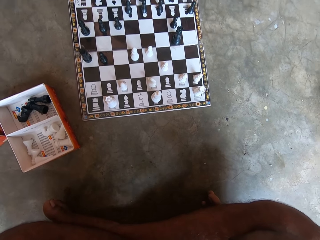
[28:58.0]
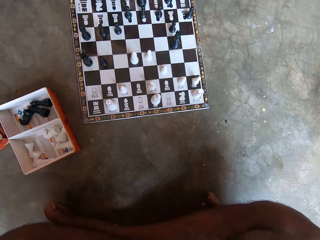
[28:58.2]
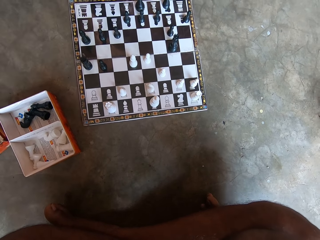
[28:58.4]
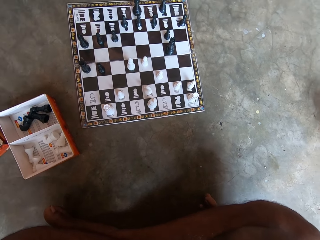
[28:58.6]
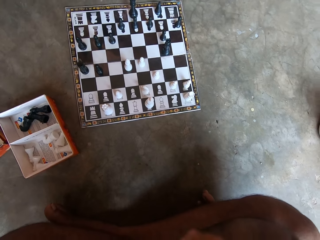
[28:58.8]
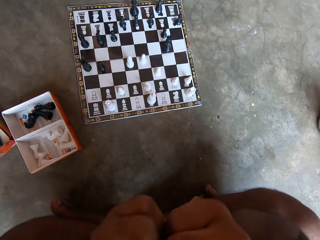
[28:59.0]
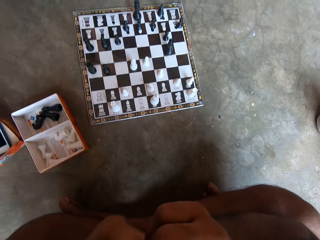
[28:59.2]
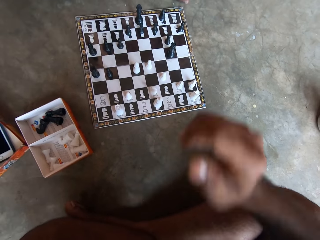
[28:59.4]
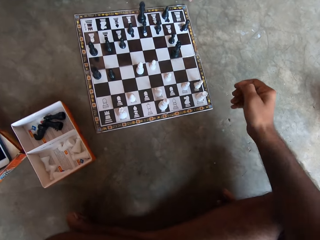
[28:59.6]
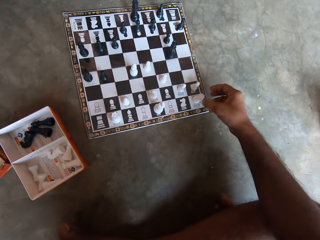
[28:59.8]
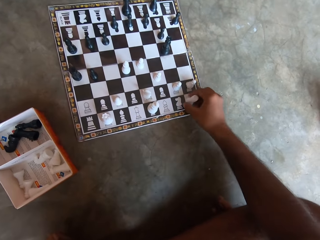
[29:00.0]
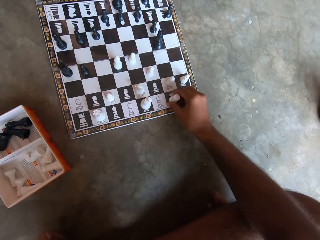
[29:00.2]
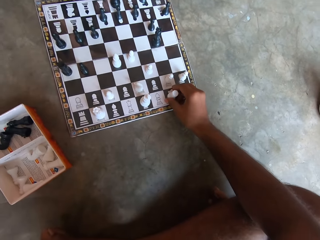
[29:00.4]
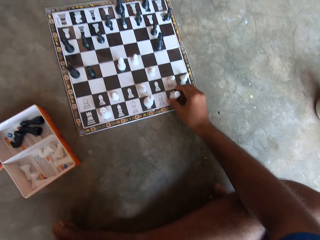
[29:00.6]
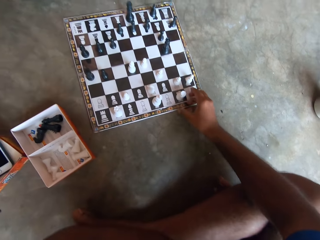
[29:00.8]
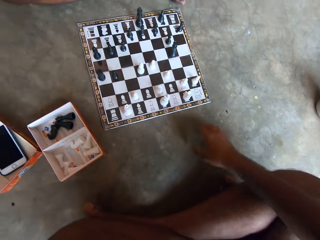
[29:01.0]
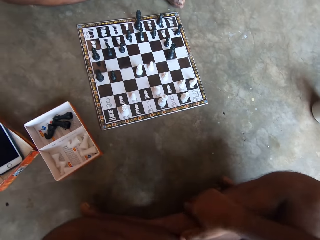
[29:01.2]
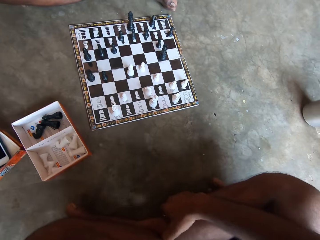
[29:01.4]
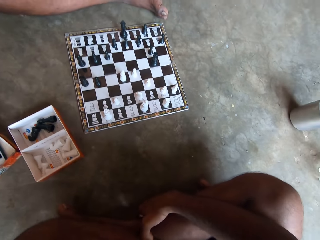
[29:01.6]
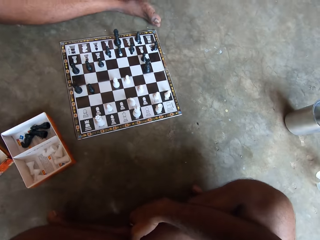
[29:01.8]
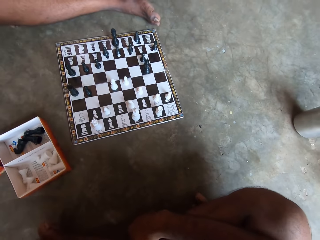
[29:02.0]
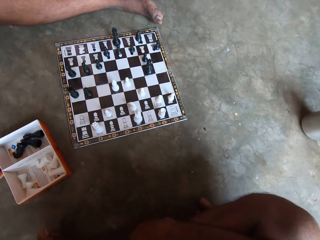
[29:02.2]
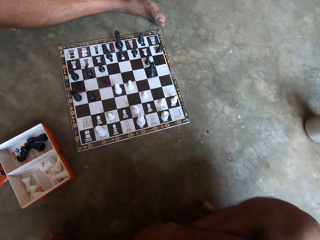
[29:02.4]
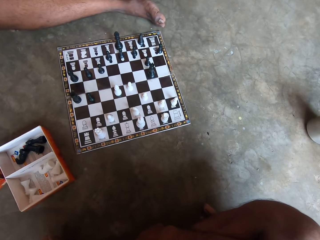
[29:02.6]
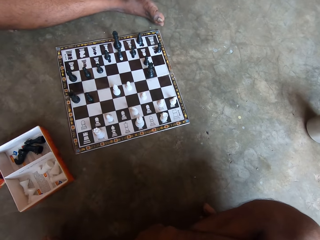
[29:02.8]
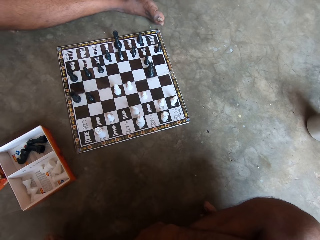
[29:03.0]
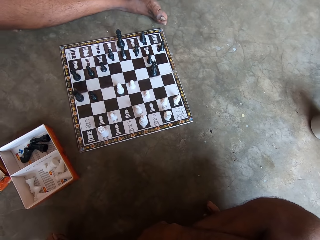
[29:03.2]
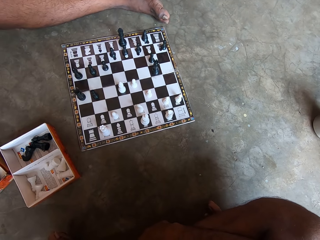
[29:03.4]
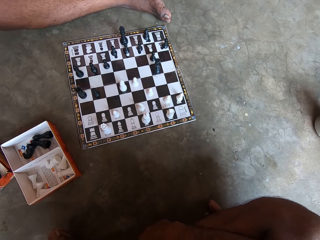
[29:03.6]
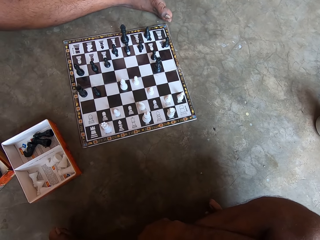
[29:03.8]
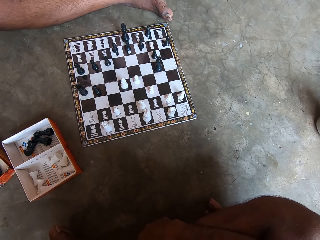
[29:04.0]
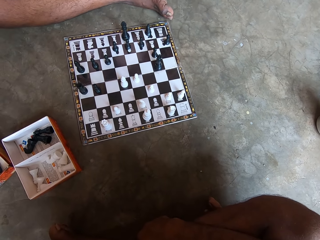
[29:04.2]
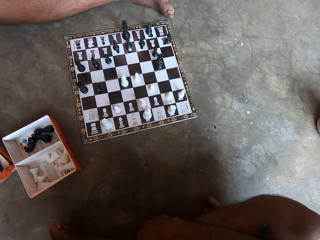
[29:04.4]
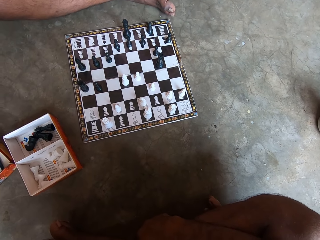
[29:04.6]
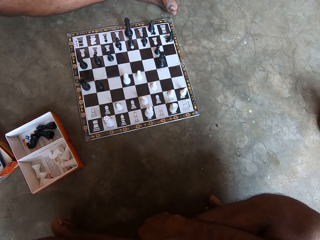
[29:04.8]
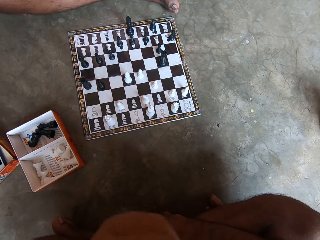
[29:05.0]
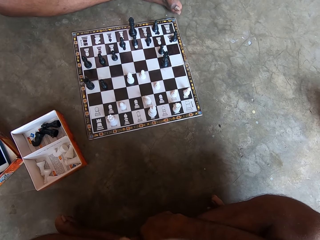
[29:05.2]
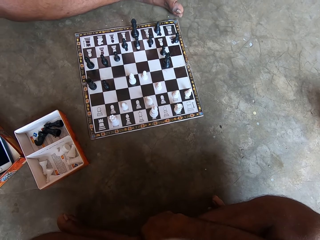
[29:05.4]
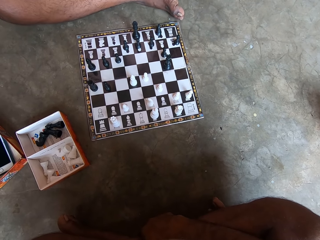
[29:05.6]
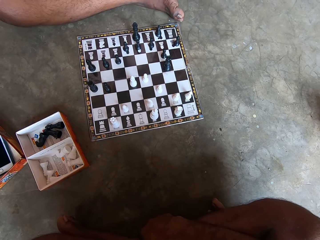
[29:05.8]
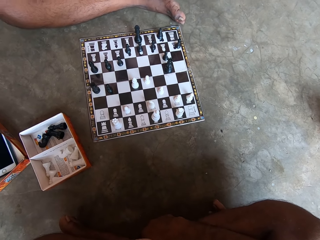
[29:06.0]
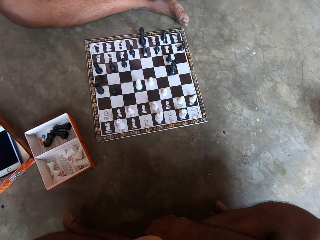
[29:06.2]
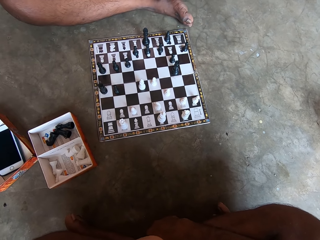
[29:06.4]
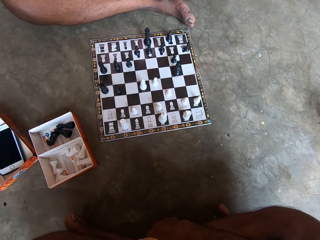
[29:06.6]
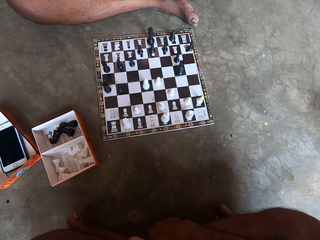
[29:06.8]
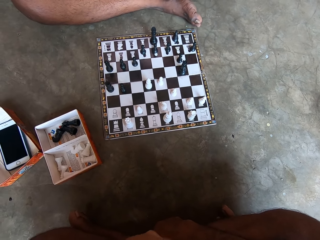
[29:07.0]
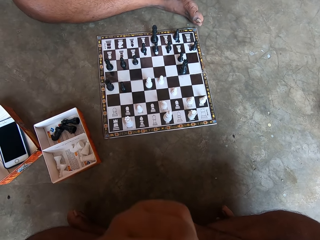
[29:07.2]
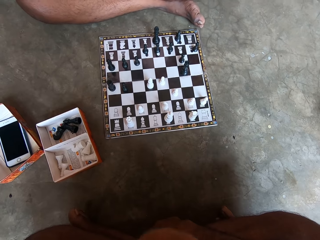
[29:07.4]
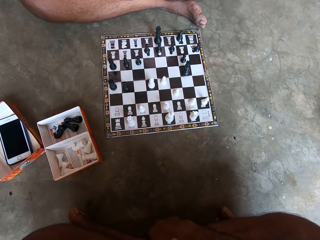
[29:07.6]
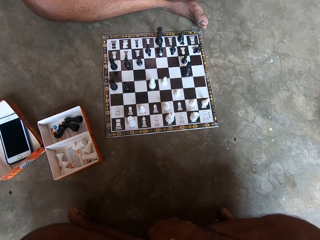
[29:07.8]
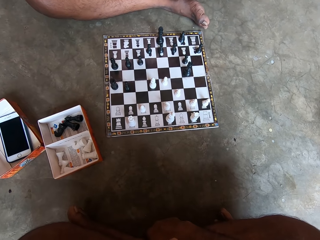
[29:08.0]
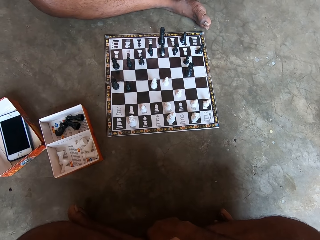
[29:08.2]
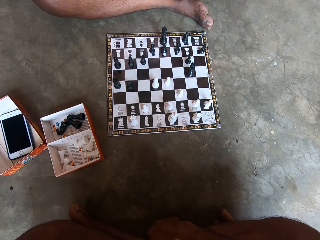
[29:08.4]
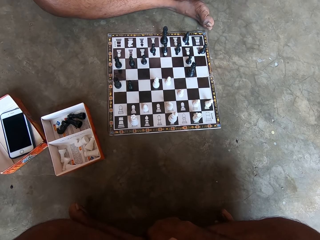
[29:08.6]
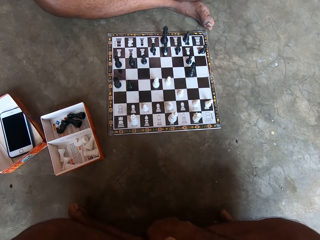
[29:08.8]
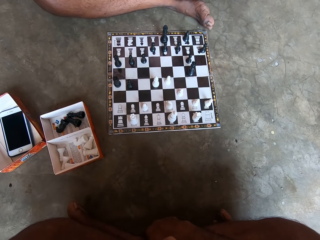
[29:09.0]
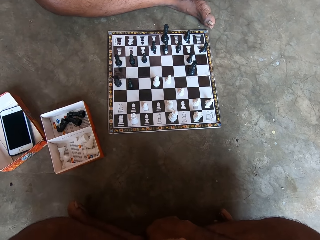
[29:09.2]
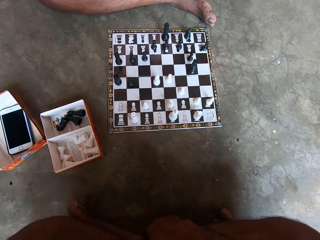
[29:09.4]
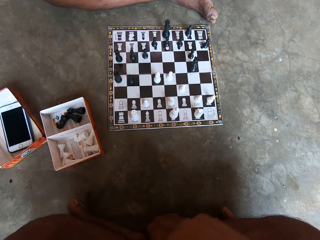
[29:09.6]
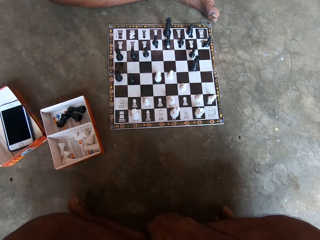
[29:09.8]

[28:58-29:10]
The camera wearer makes a move on the chess board with his right hand. He plays chess and pulls his hand off the chess piece.

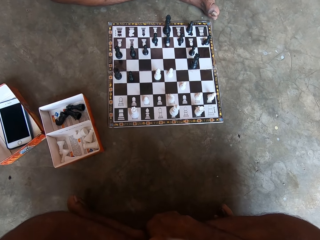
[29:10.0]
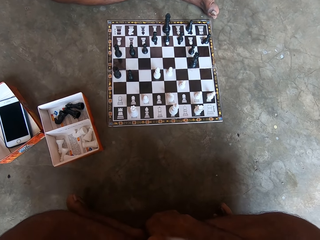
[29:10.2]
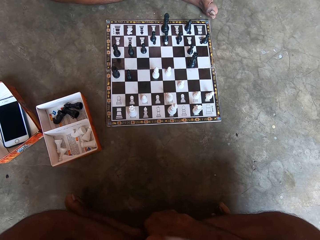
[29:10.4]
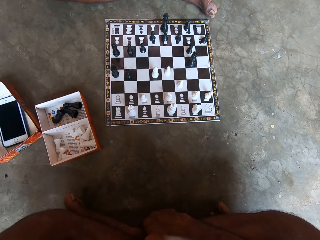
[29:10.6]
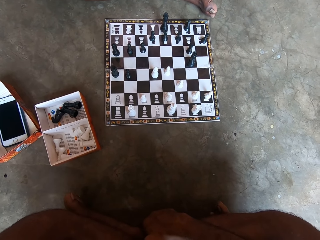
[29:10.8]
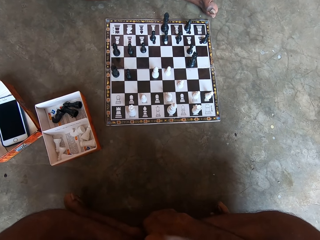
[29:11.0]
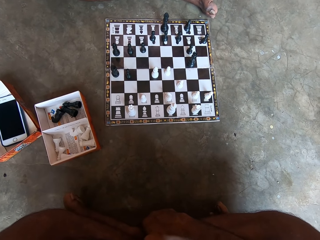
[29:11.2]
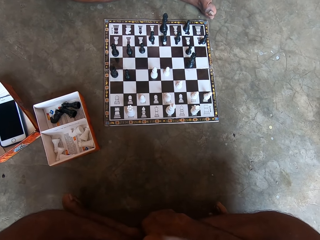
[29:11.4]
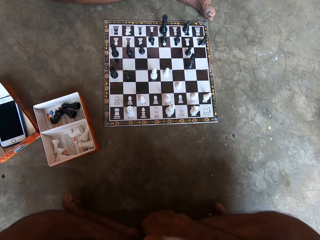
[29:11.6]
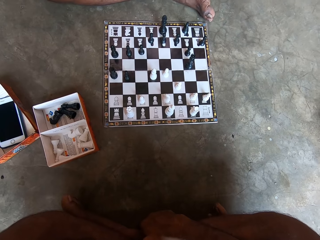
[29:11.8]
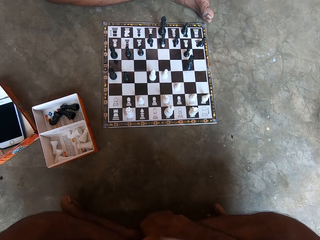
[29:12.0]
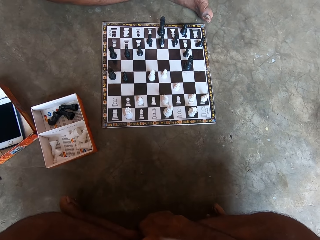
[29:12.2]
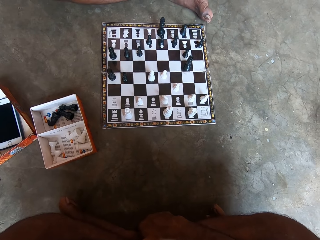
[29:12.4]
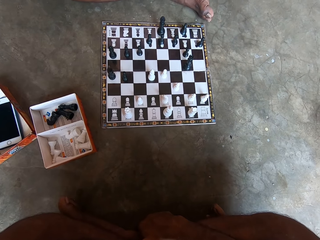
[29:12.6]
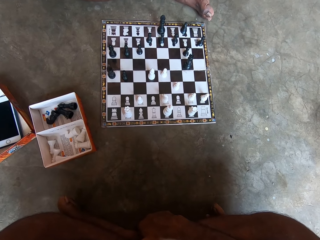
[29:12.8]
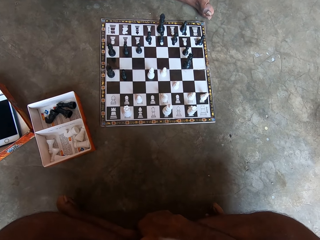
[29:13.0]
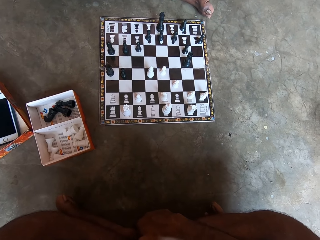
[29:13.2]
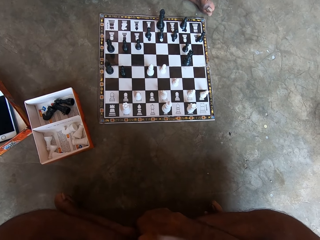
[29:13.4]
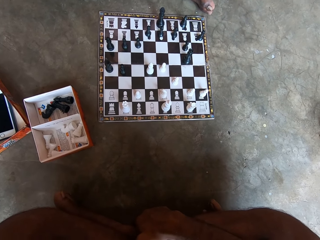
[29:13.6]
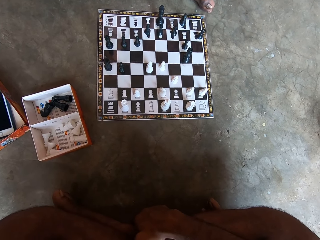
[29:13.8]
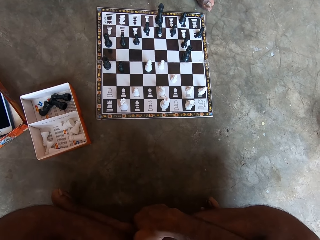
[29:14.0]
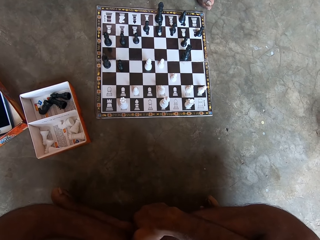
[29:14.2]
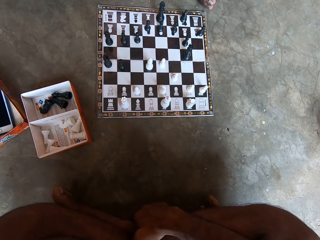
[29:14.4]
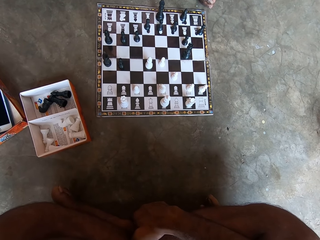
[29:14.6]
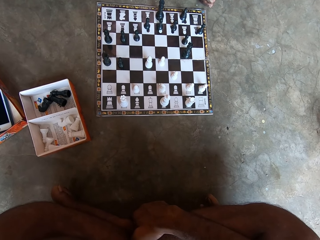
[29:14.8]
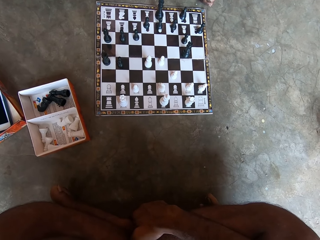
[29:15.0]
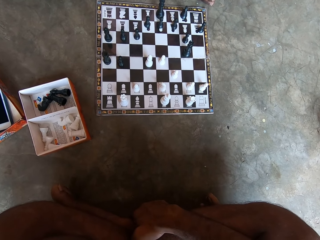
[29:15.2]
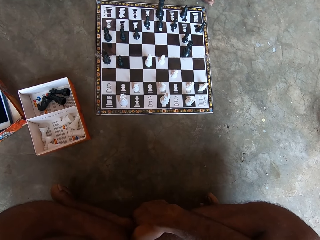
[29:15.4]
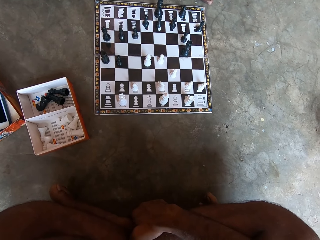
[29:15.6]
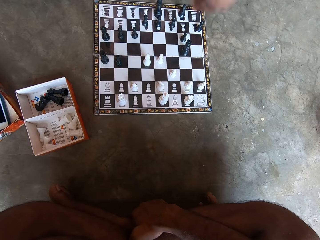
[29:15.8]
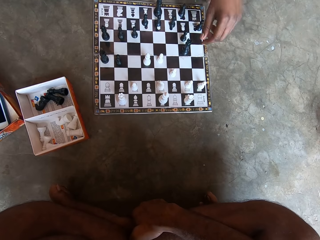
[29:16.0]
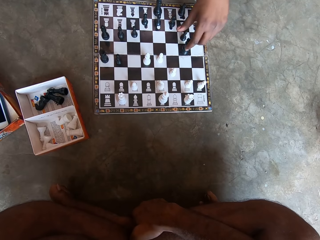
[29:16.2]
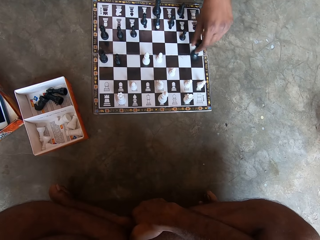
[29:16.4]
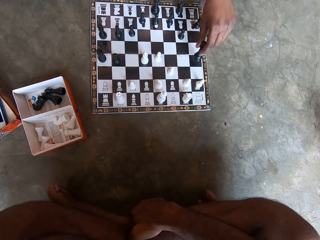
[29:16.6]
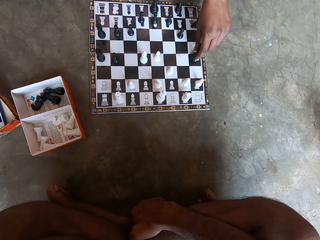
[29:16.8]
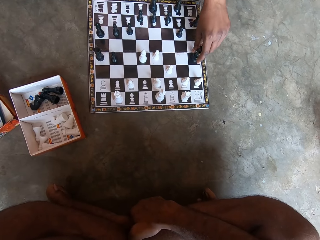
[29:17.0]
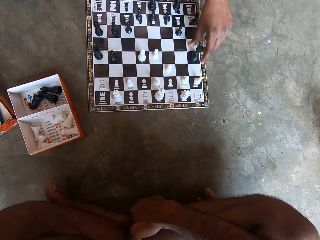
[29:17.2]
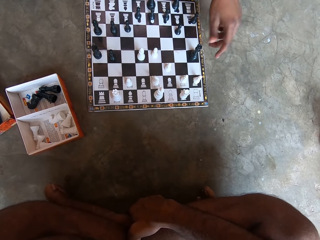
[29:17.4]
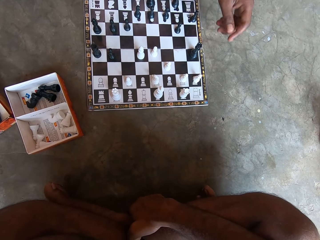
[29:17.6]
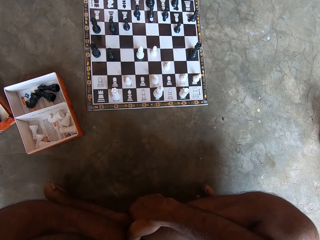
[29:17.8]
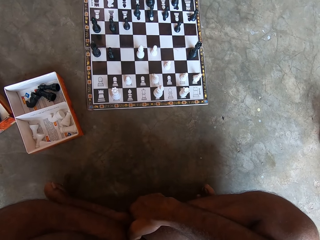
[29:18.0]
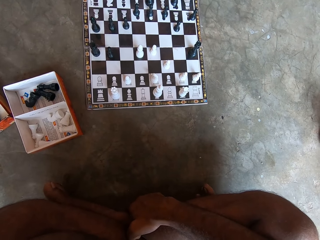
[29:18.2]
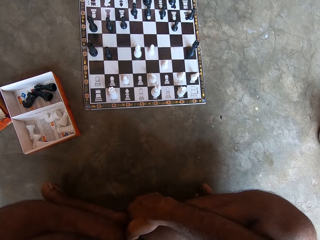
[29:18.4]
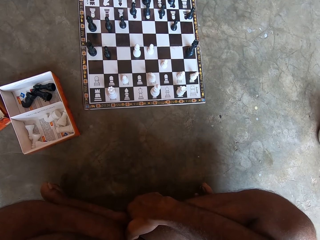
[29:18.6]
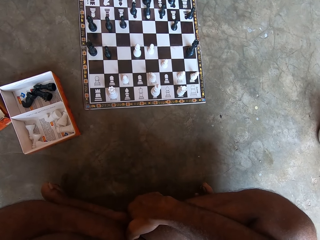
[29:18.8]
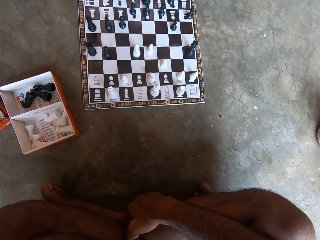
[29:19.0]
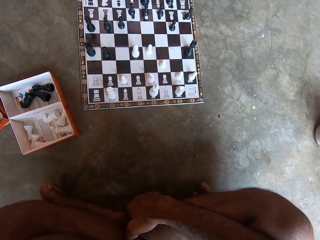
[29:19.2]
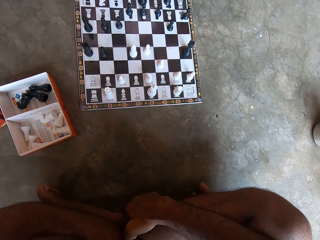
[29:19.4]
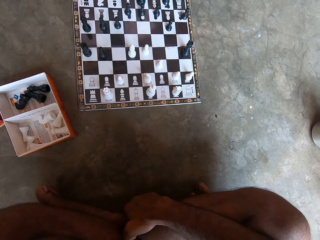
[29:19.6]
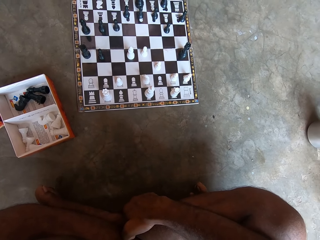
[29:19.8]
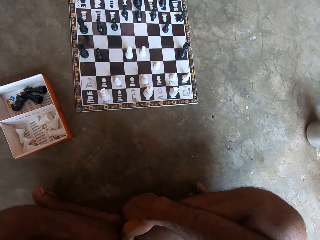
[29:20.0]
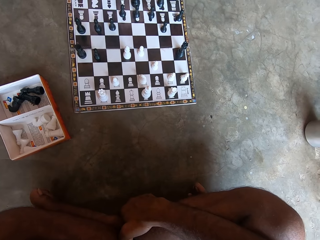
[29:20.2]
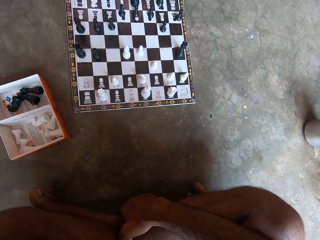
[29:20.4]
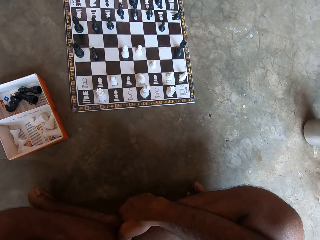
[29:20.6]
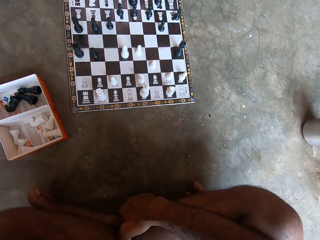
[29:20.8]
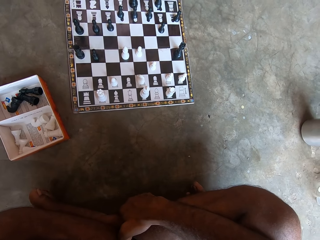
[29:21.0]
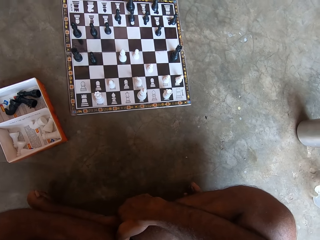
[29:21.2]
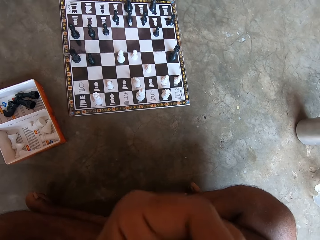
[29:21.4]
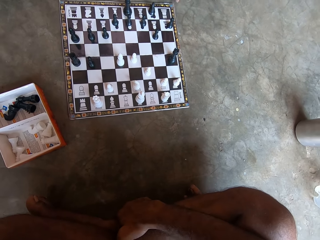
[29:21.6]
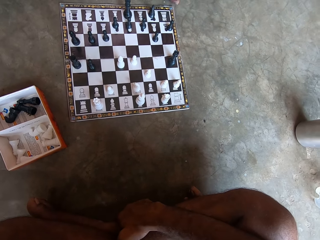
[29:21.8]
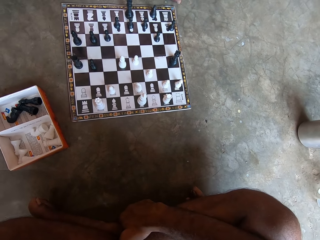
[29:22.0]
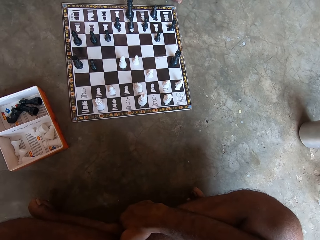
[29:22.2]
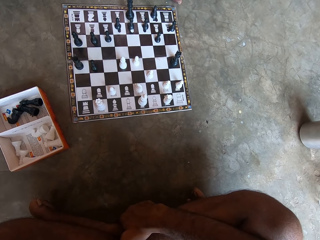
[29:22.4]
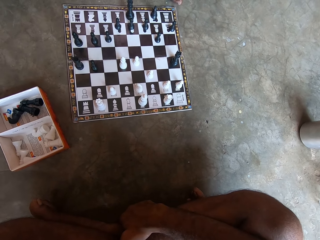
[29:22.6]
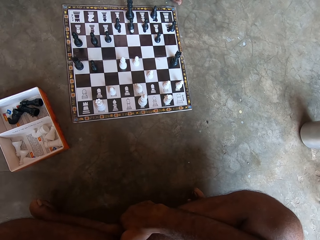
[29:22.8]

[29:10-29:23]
A man makes a move on the chess board with his left hand, points at the chess piece and pulls his hand off the chess piece.
